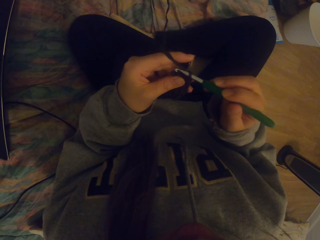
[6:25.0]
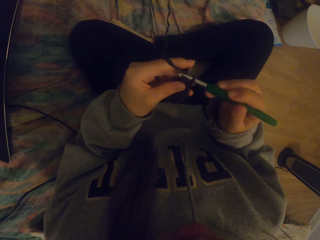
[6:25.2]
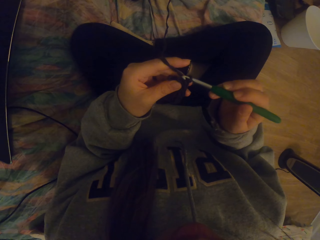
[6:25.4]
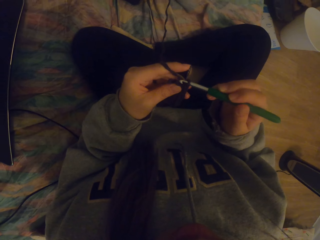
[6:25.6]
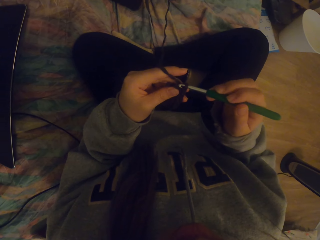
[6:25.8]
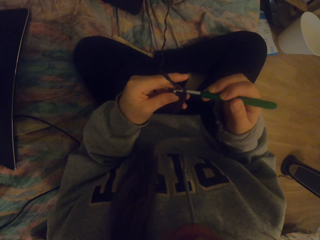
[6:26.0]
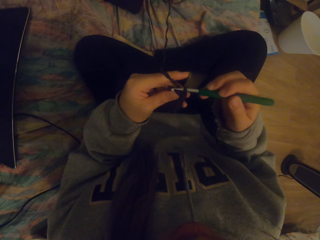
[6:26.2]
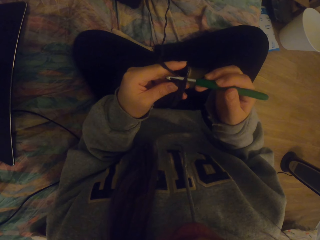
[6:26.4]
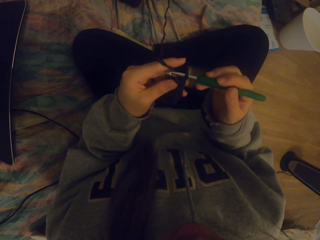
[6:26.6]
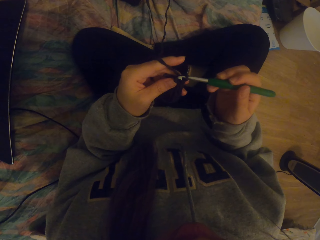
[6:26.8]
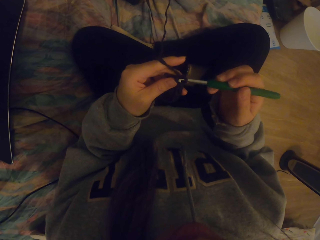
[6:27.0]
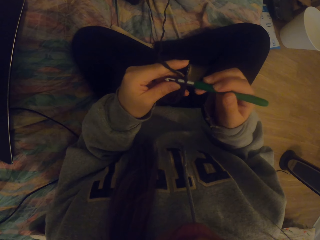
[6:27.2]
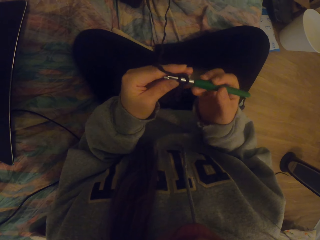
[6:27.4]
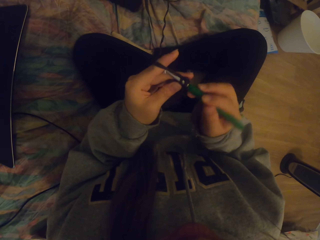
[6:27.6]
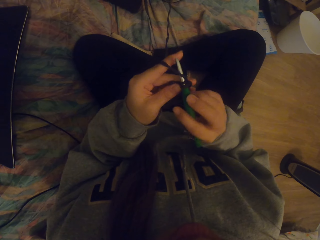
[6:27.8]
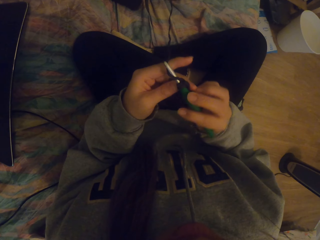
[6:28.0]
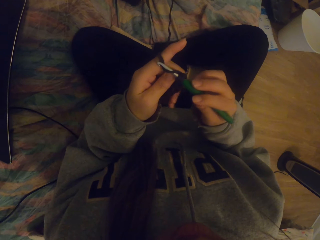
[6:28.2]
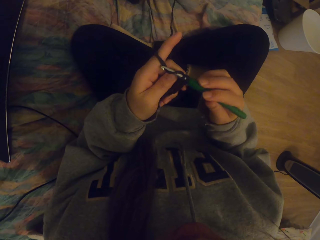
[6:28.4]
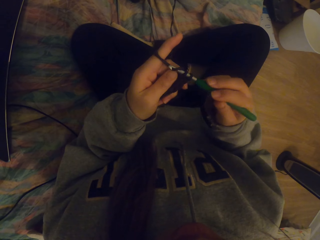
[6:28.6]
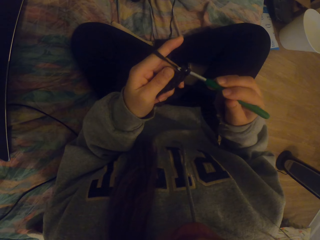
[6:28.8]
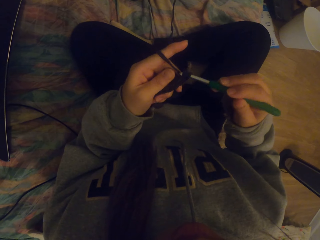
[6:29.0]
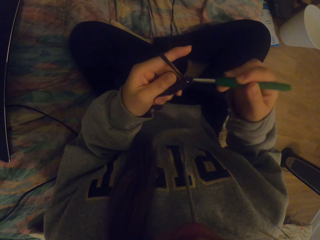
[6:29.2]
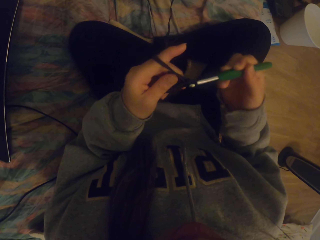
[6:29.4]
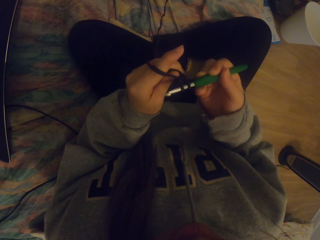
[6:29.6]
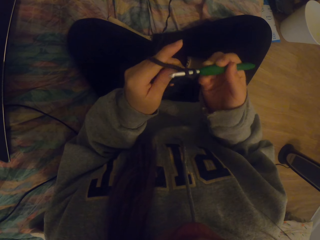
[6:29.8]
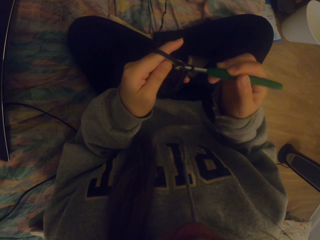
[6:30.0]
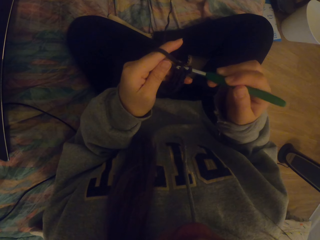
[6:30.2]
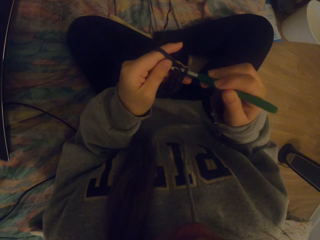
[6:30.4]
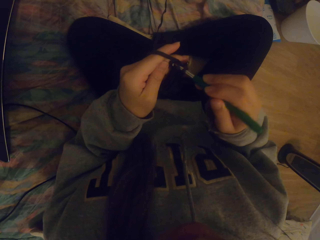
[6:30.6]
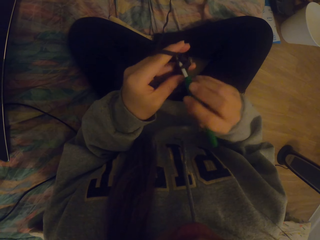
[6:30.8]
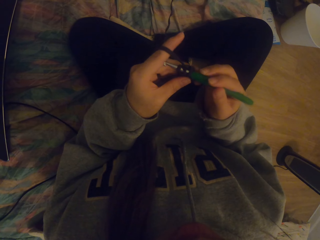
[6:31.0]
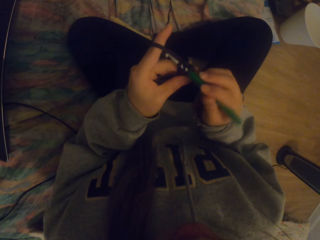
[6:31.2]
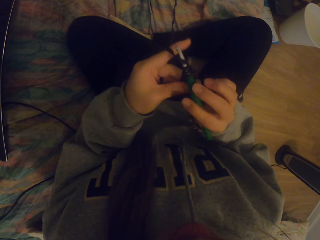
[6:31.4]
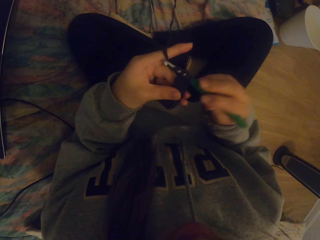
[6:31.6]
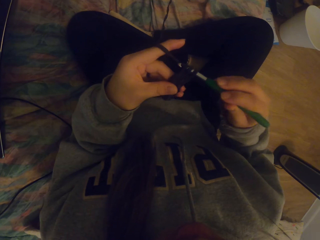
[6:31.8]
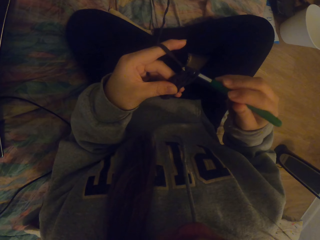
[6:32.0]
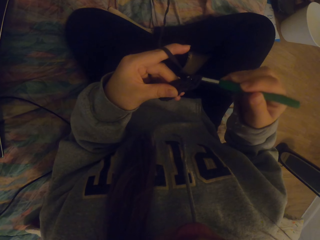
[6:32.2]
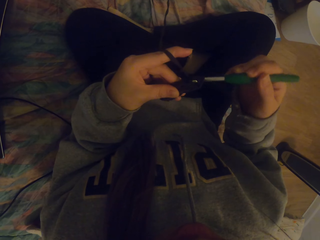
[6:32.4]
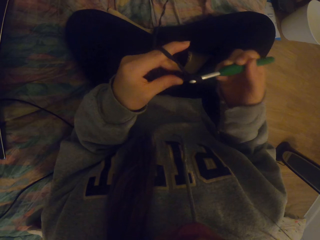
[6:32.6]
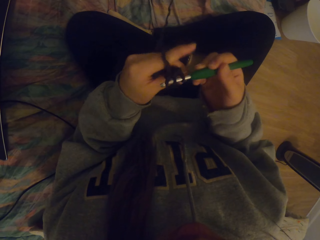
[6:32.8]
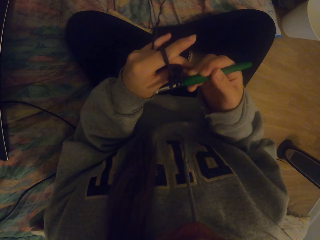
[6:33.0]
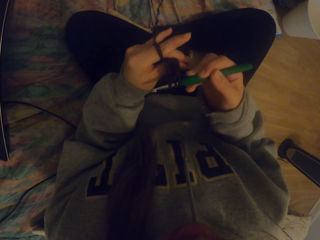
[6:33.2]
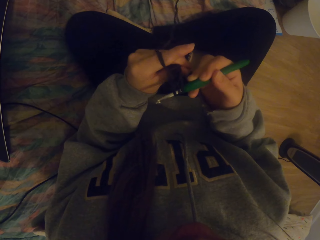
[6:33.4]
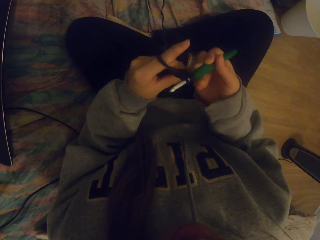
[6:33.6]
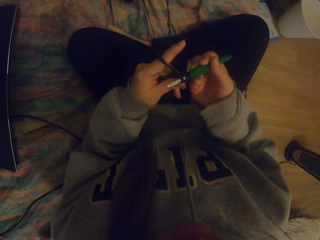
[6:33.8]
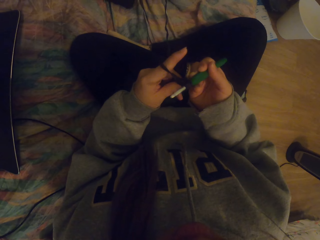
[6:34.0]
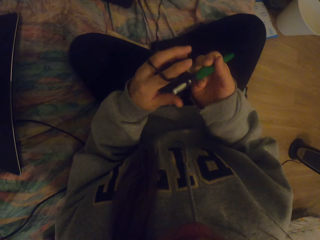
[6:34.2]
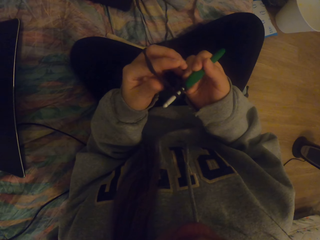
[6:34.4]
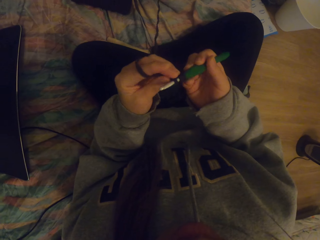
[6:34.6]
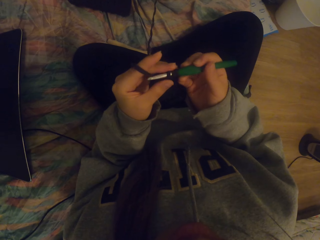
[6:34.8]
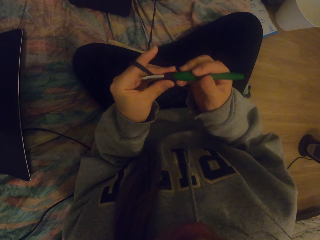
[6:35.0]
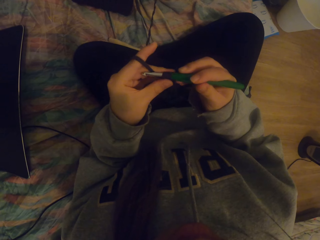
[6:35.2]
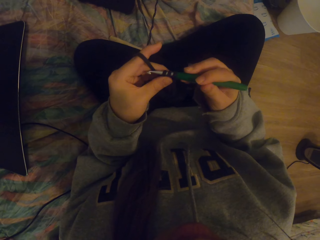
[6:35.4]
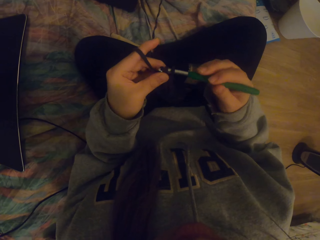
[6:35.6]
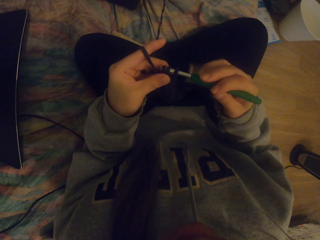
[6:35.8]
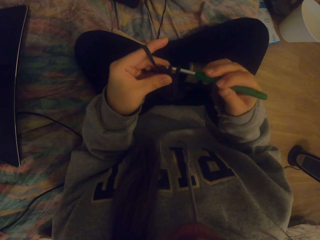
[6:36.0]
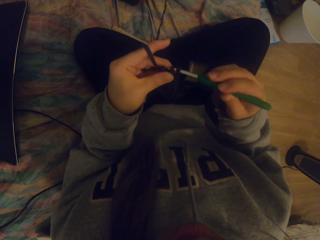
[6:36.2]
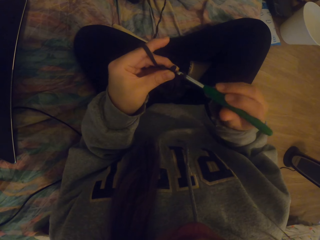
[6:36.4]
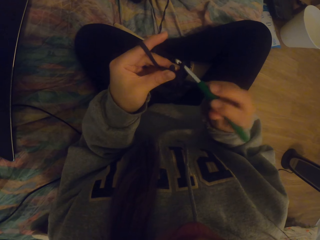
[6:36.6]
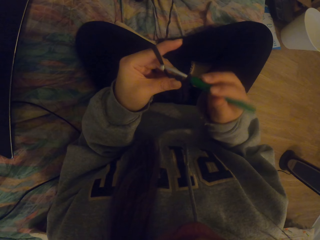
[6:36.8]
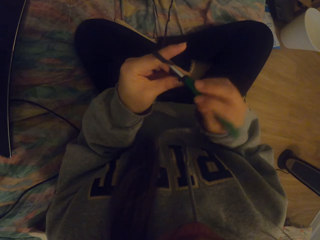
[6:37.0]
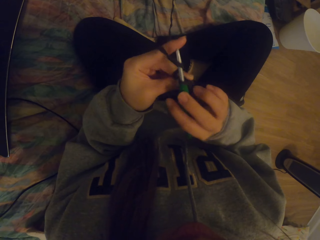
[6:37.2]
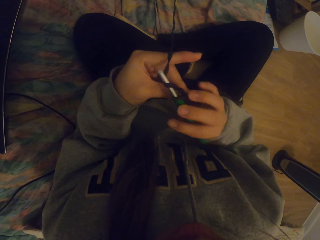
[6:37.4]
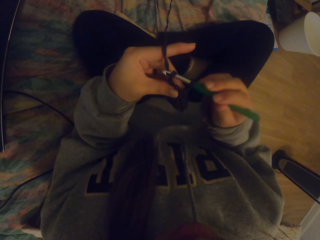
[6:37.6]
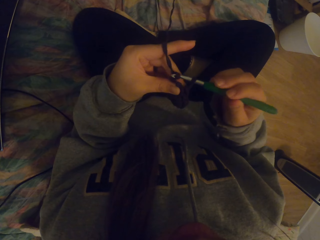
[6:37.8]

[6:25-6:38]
The camera wearer straightens the crochet. They tighten the knitted fabric on the crochet. They crochet with a crochet hook.

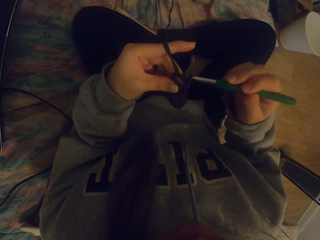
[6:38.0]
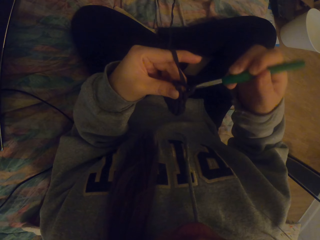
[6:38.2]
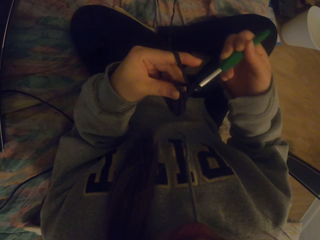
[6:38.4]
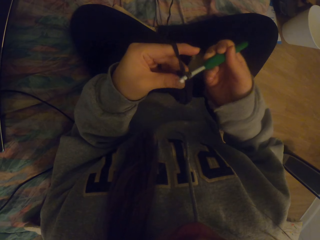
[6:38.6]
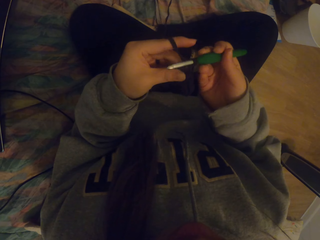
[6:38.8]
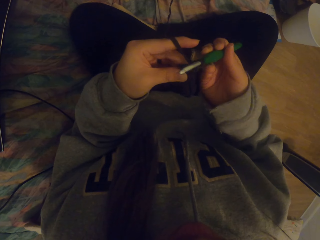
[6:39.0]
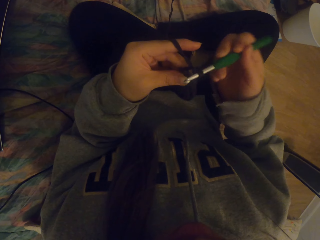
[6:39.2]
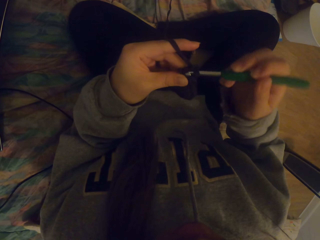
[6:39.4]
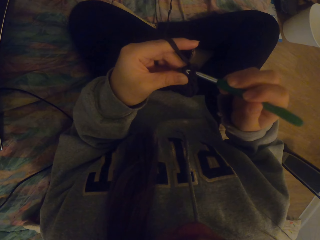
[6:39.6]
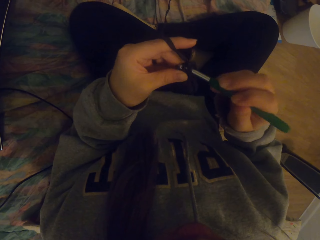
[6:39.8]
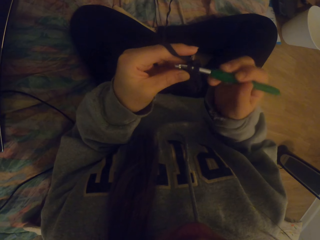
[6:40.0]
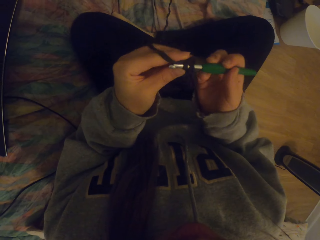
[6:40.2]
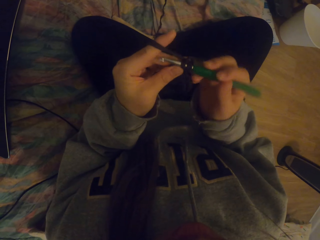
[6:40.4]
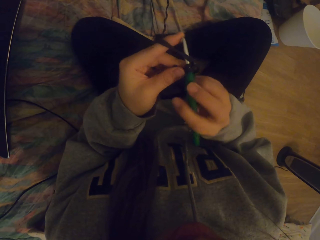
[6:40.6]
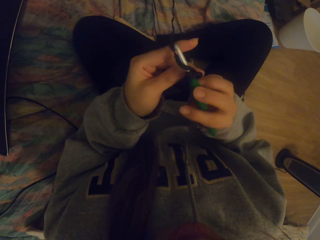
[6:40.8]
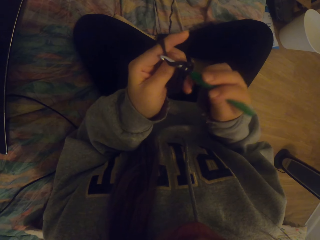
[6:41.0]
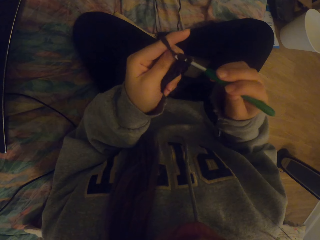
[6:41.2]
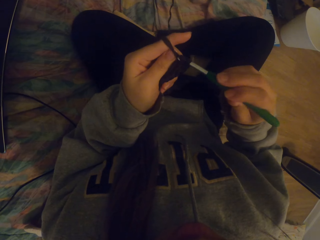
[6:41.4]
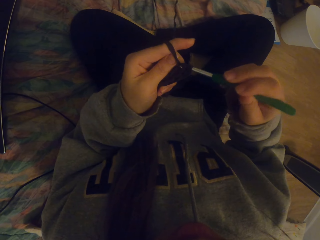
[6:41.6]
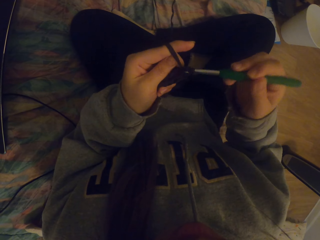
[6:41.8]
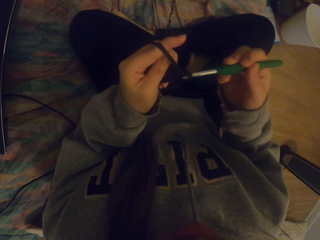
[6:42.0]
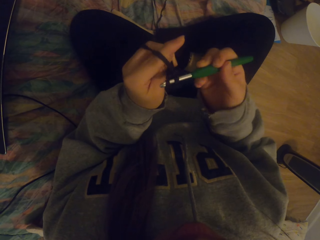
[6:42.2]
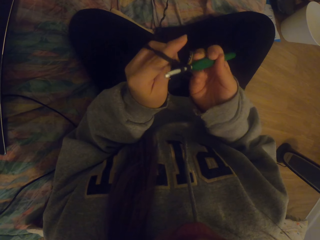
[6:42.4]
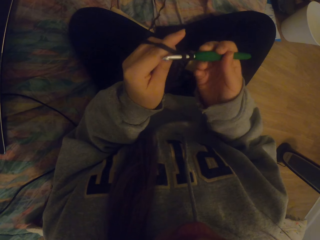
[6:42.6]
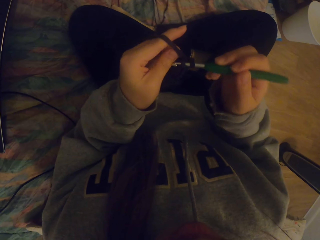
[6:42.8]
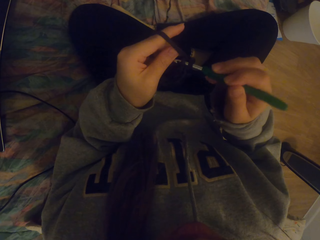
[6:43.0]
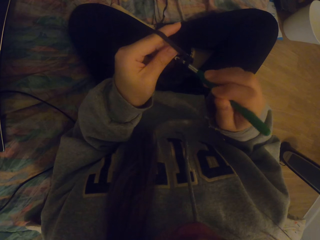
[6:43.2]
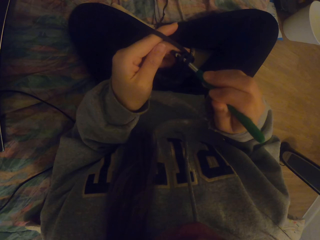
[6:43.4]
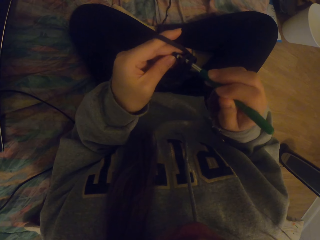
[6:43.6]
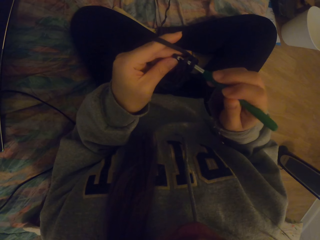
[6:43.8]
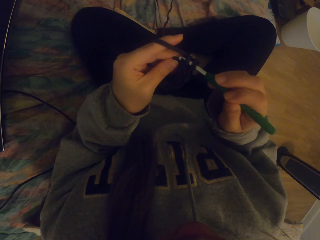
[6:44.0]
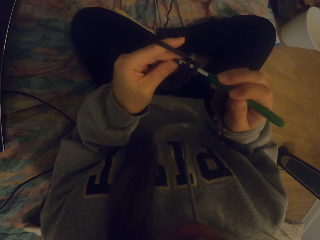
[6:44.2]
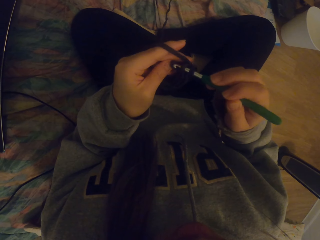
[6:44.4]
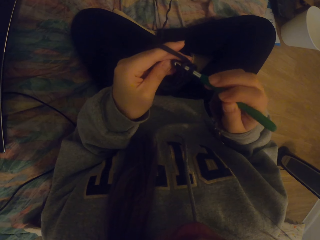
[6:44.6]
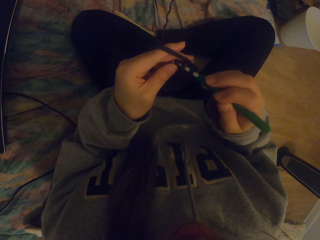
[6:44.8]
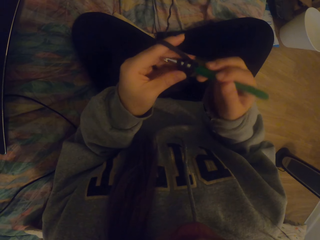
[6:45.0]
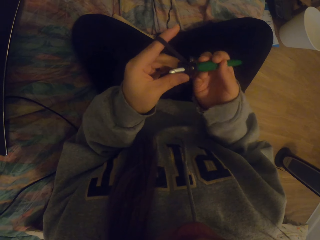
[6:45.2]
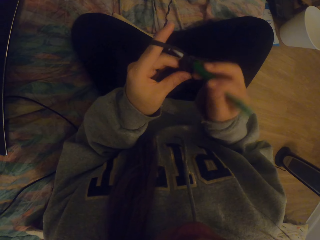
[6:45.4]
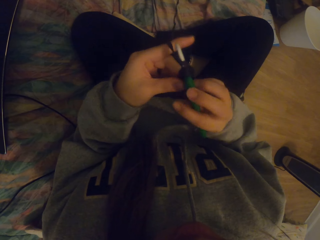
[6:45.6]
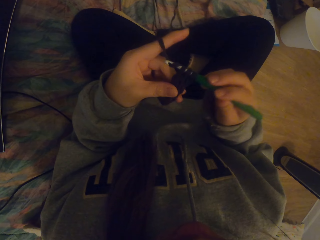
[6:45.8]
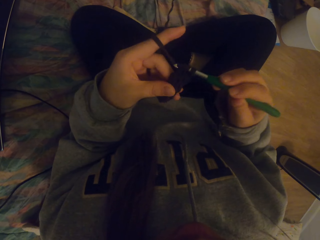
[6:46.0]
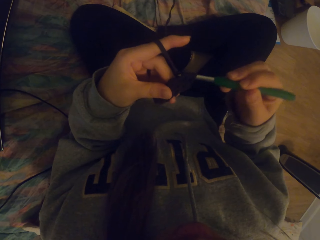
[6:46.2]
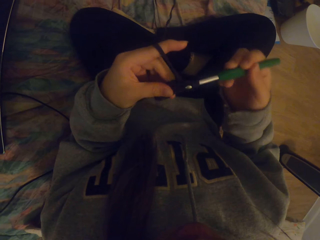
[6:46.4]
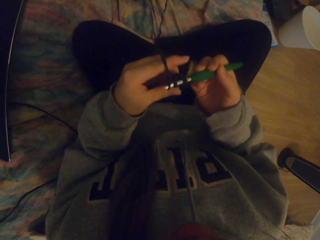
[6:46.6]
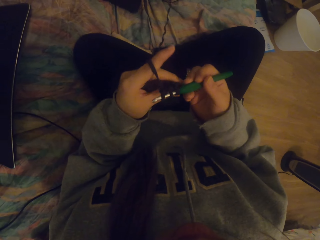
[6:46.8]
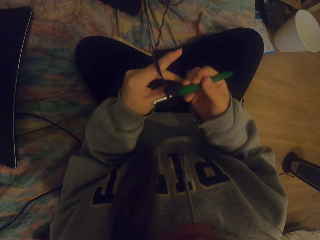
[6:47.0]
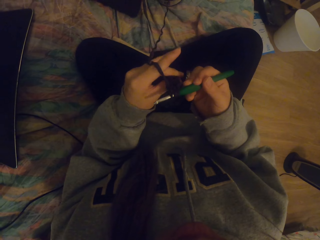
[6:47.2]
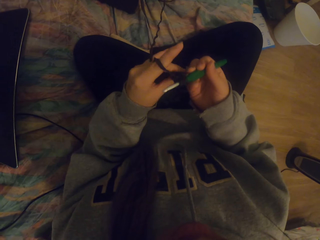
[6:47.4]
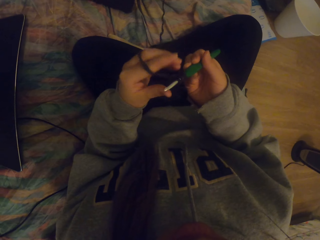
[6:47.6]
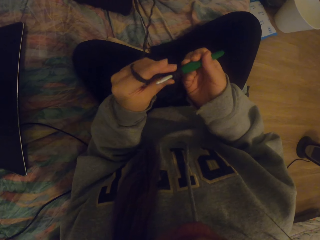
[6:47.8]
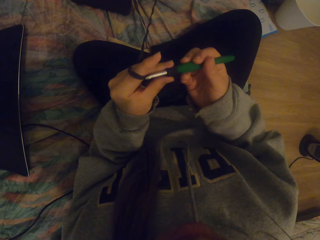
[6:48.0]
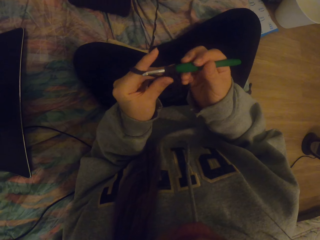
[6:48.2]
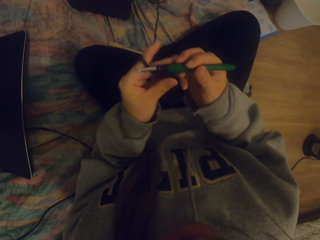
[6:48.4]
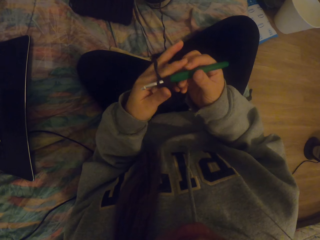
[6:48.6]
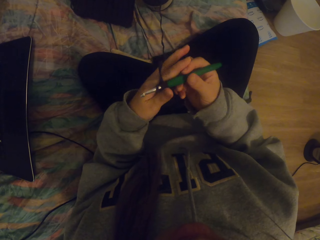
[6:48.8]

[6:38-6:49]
The camera wearer straightens the crochet.
